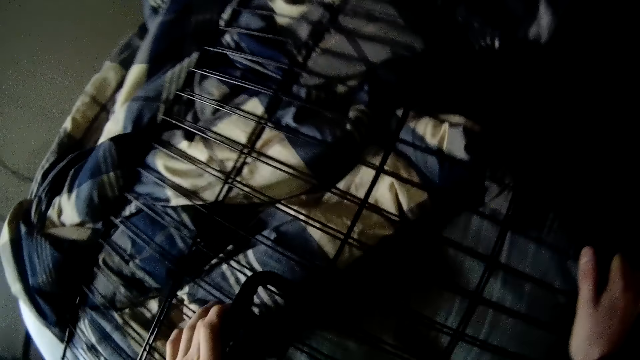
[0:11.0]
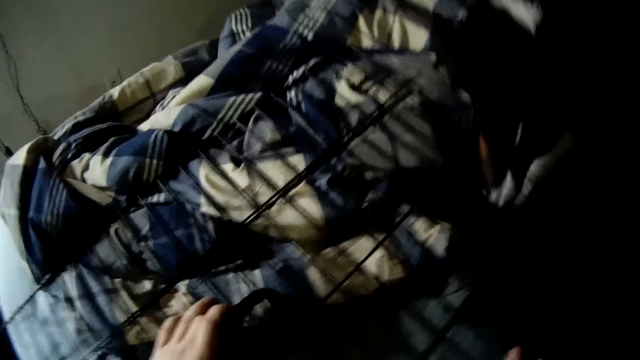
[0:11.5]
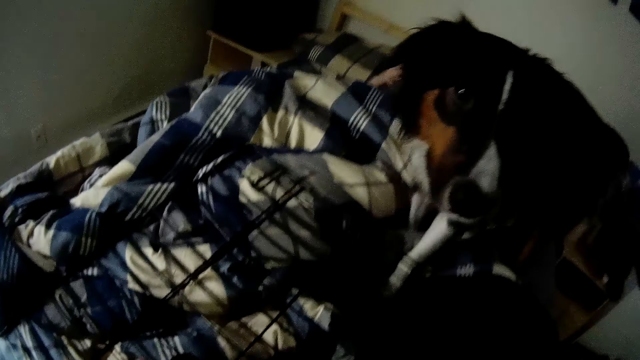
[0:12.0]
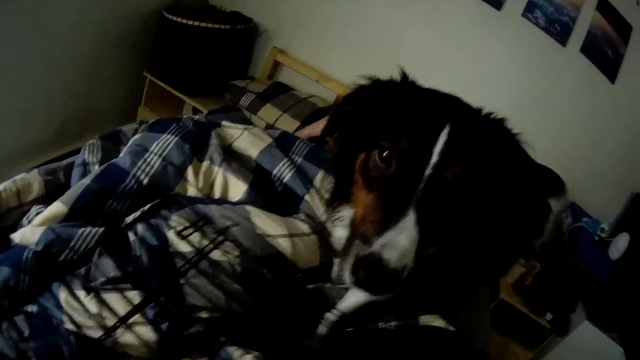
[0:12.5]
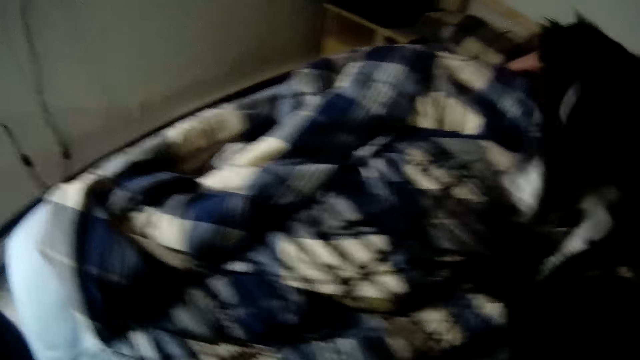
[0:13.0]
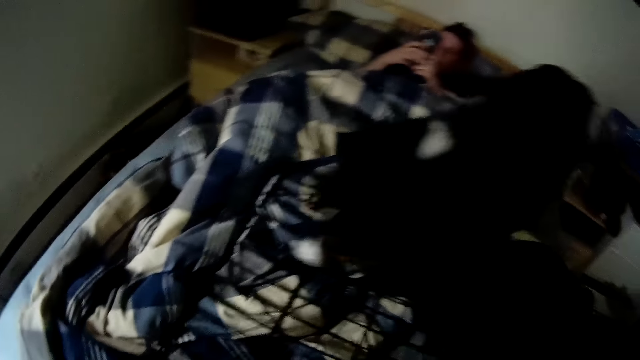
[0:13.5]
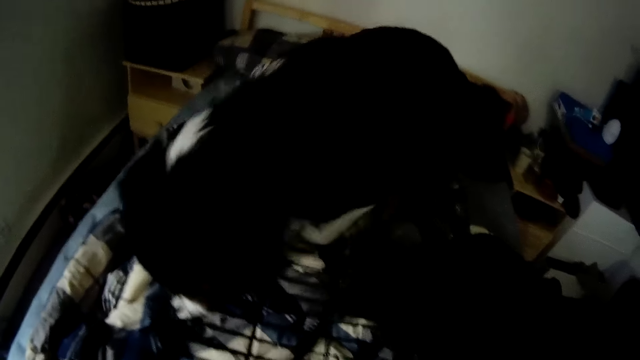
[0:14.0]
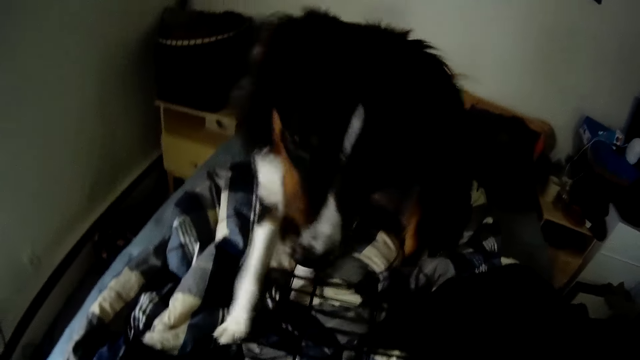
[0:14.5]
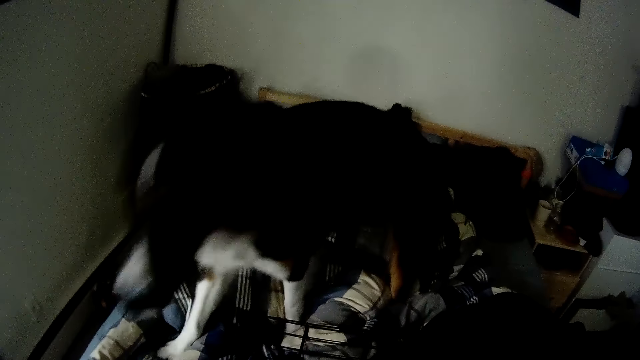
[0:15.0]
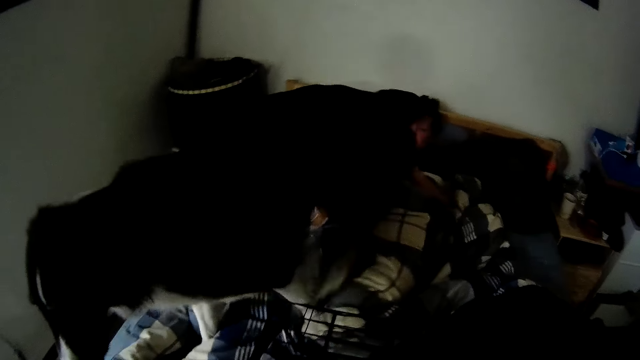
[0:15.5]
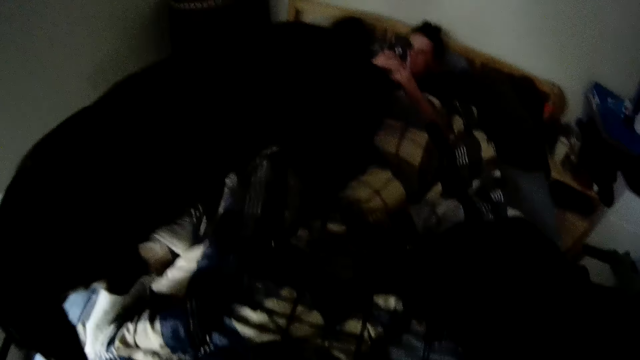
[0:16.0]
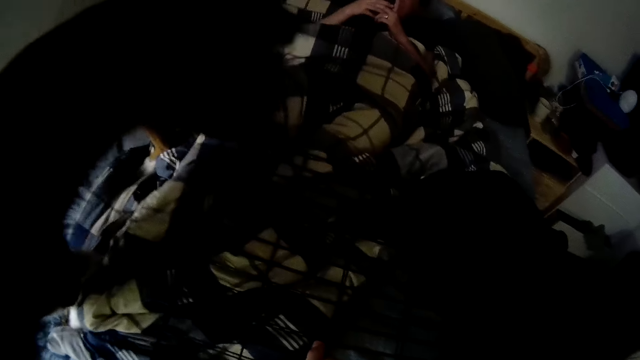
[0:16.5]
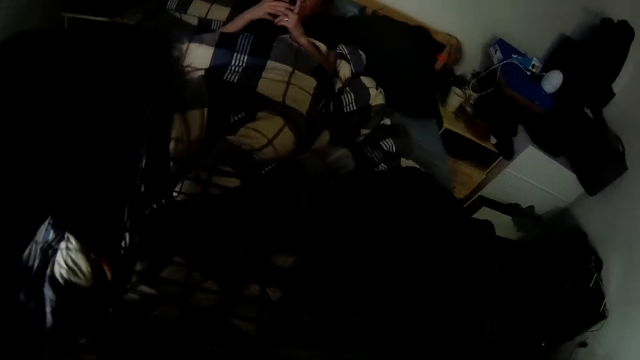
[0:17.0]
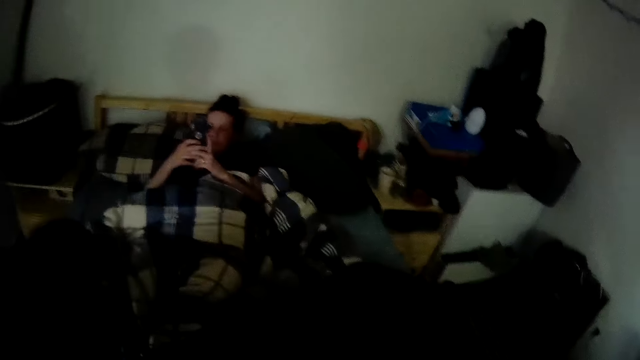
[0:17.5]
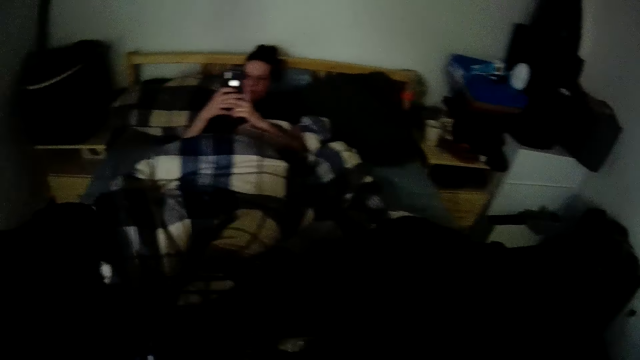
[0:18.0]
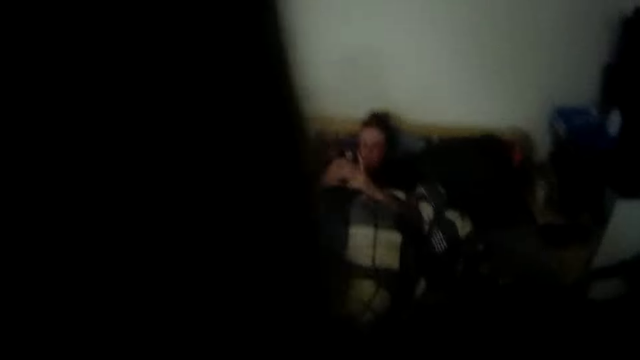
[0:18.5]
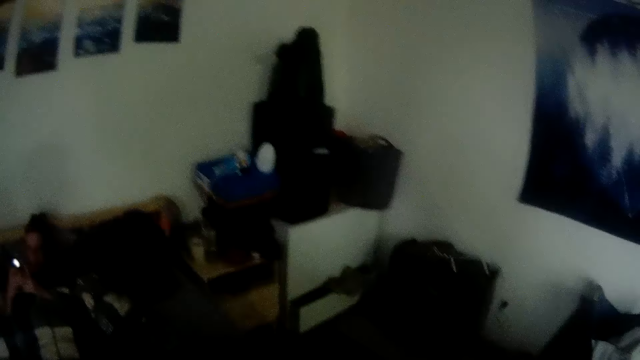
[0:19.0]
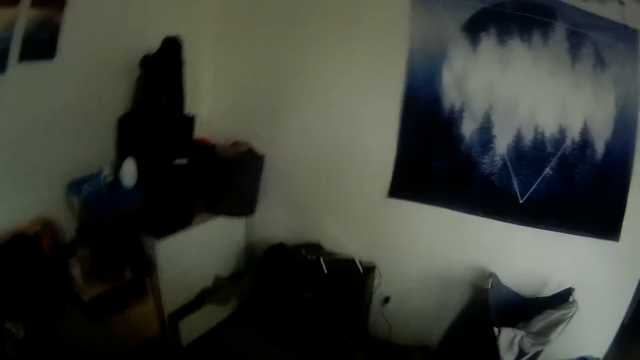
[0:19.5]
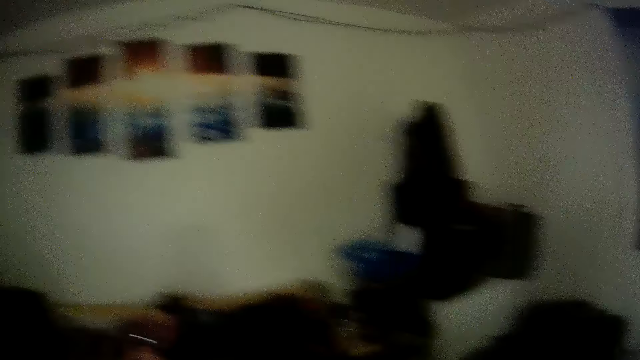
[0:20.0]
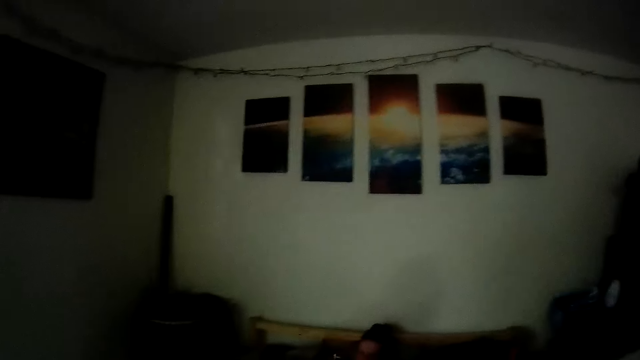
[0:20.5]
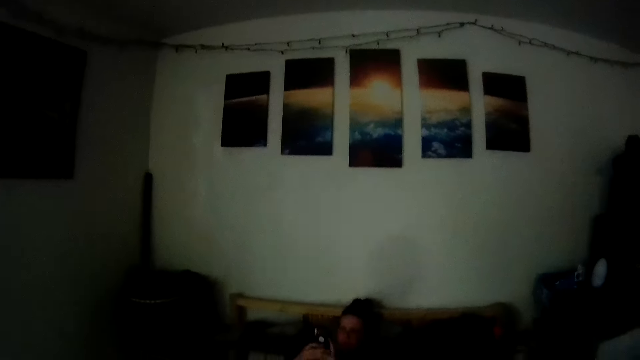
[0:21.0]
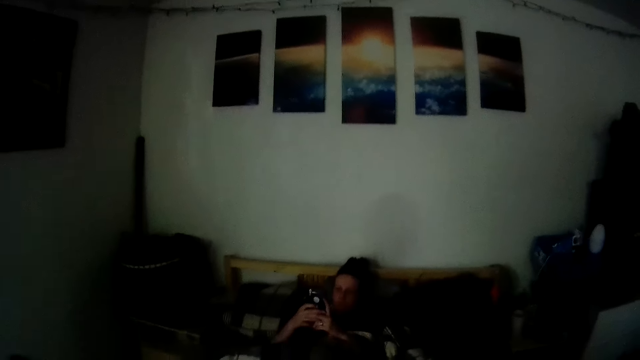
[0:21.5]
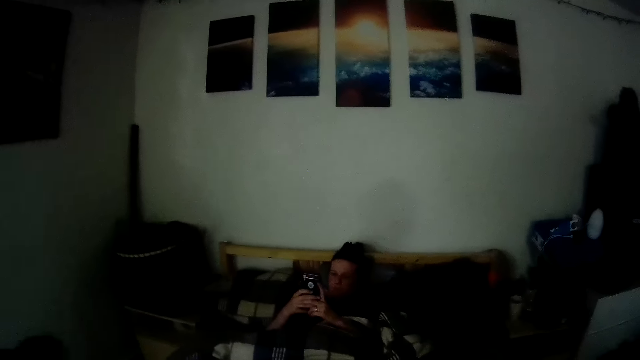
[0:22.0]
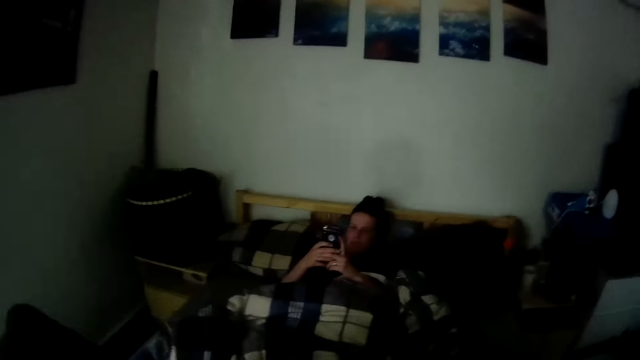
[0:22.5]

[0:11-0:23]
A dog plays on the bed.

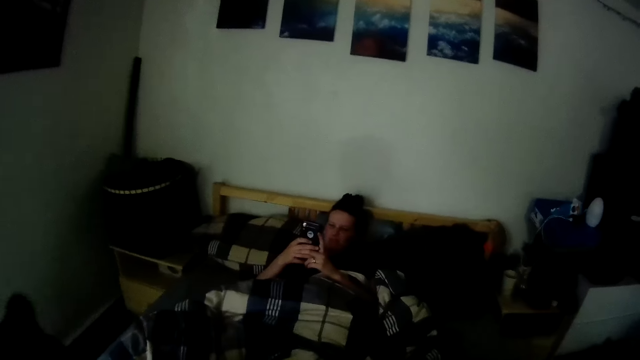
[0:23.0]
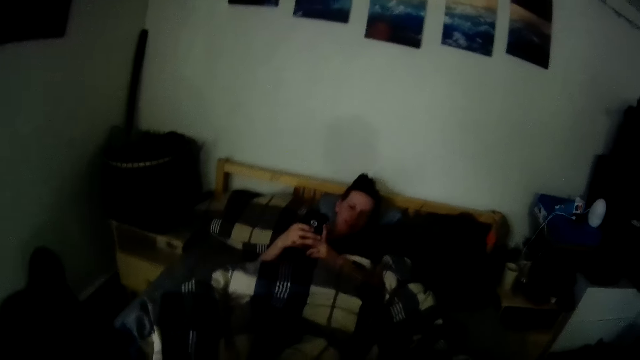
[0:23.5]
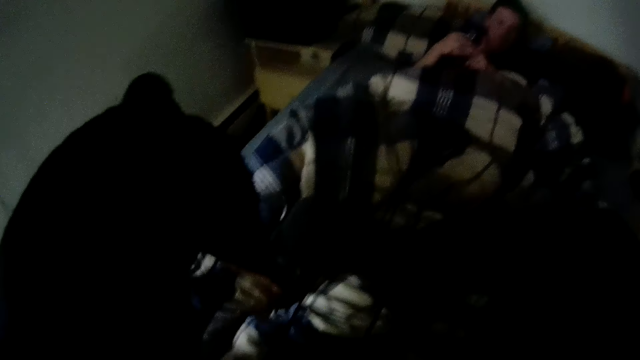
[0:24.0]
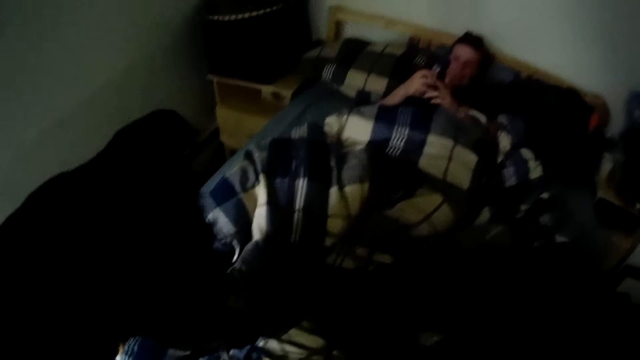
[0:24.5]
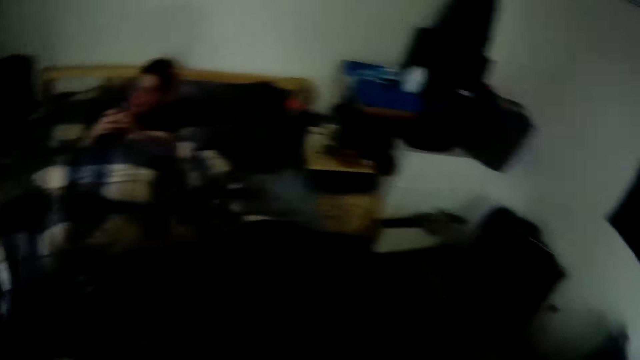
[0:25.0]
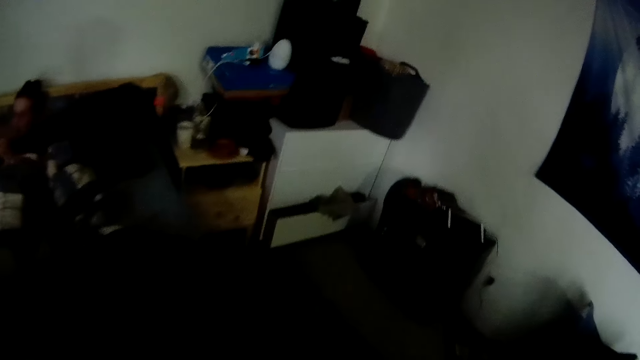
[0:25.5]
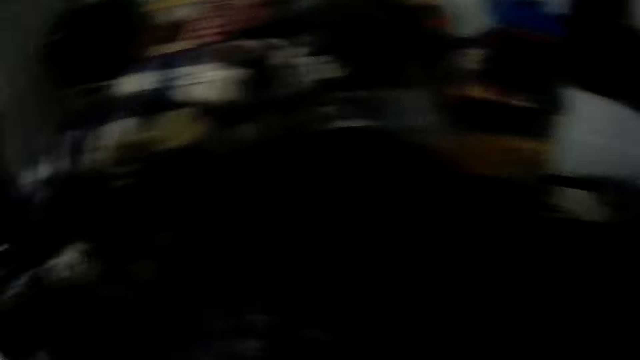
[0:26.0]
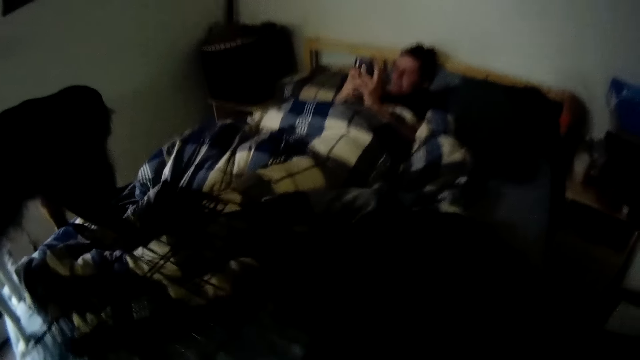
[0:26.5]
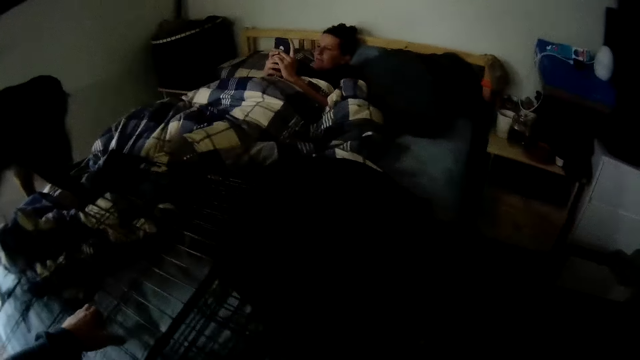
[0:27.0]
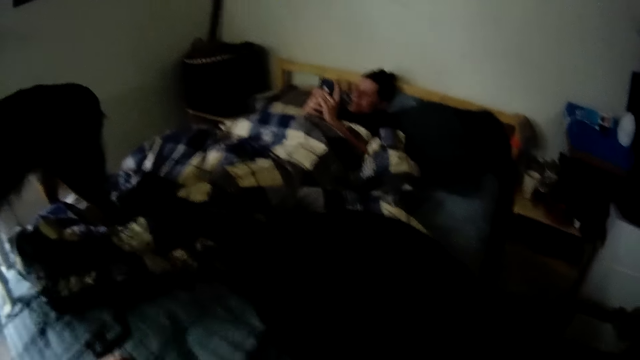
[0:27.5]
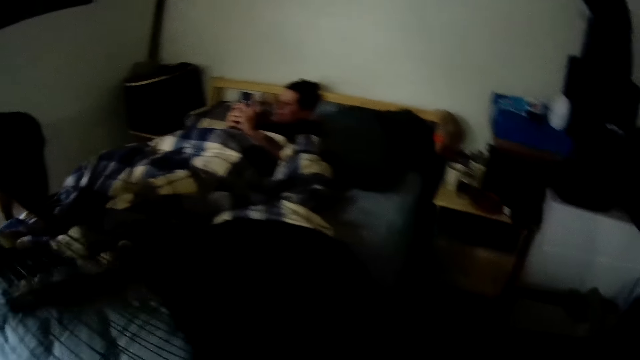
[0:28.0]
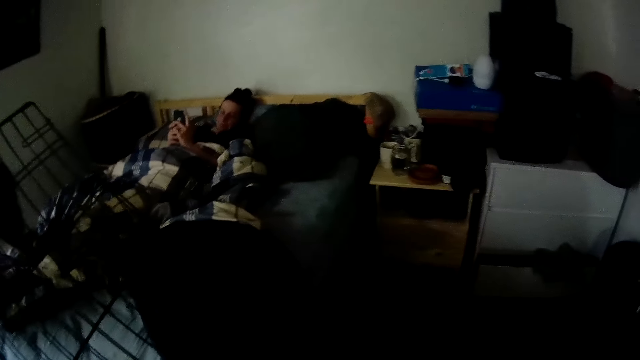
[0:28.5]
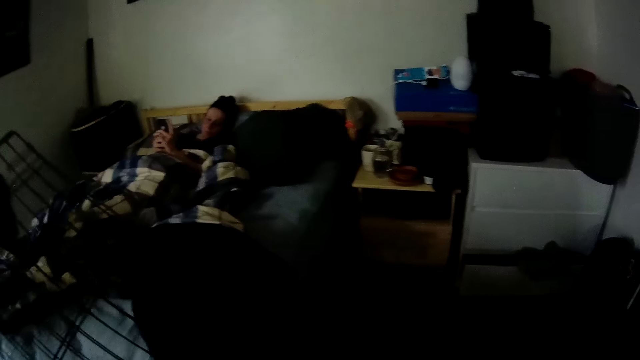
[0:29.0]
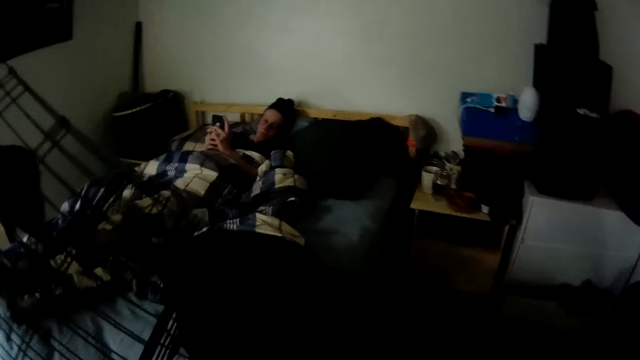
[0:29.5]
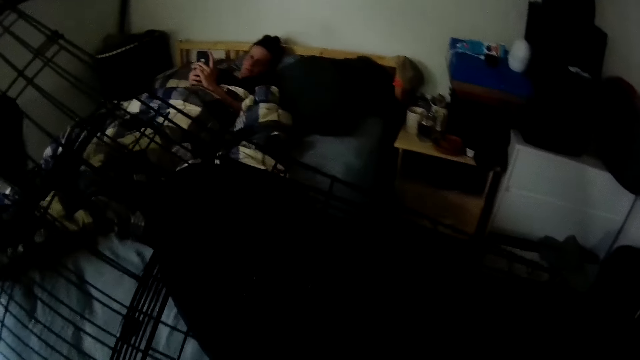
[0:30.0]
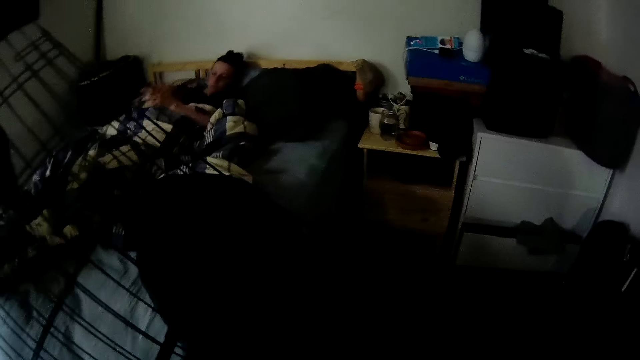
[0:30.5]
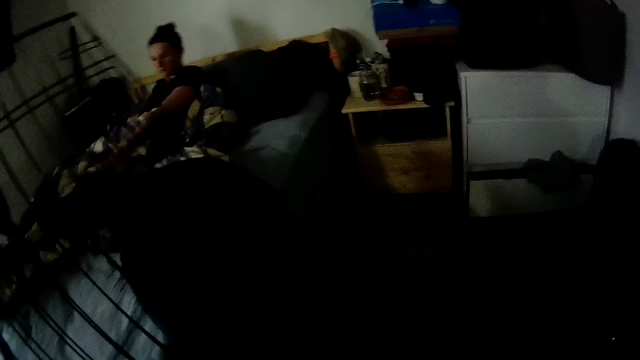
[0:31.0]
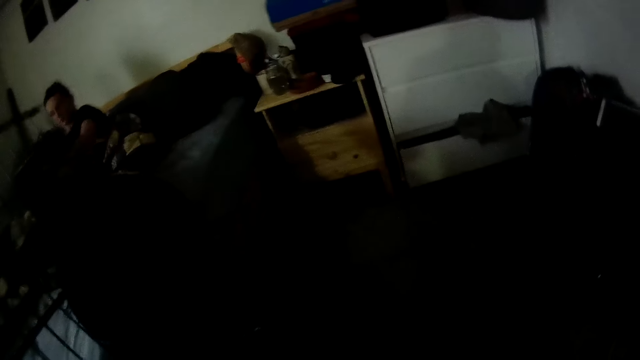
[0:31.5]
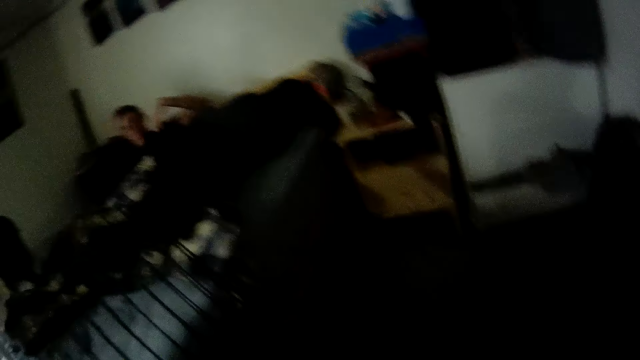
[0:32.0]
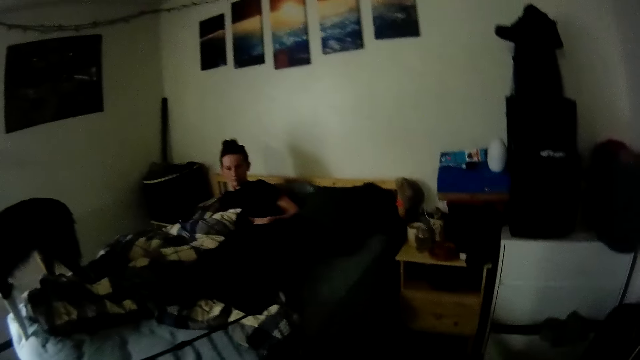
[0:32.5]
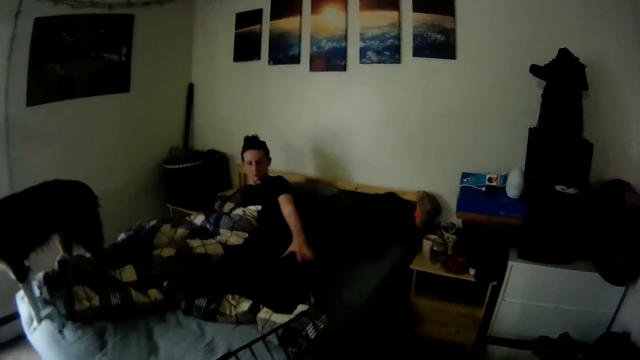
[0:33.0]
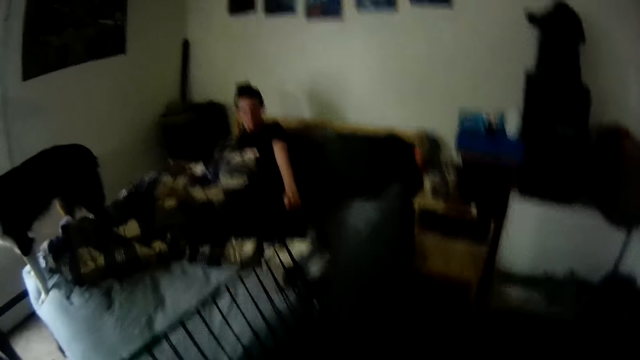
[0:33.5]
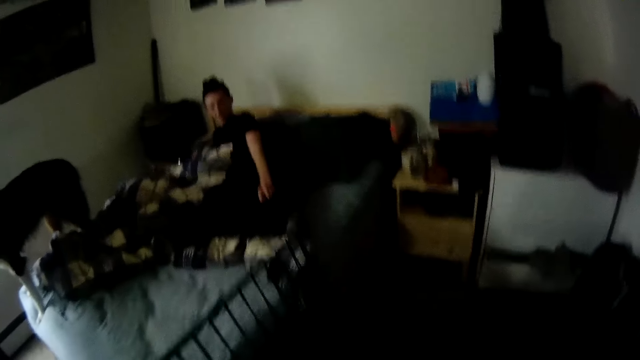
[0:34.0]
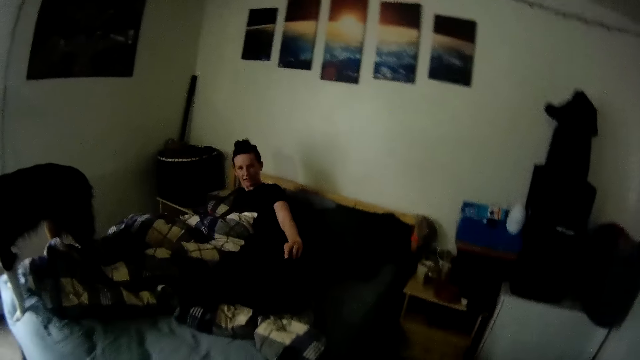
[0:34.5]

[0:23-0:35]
The camera wearer picks up the cage or metal bed base from the bed. The woman moves some clothes on the bed with her left hand.
